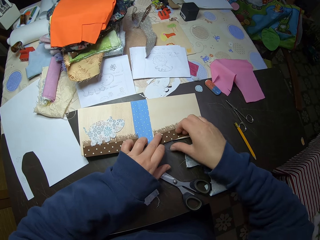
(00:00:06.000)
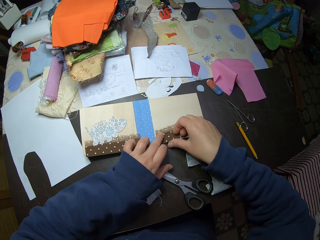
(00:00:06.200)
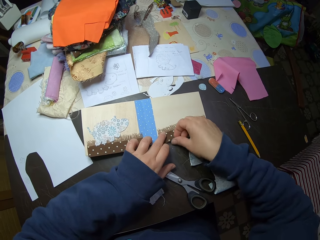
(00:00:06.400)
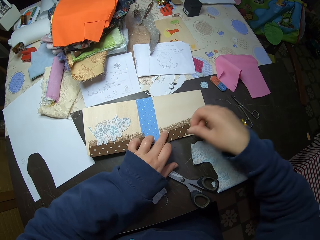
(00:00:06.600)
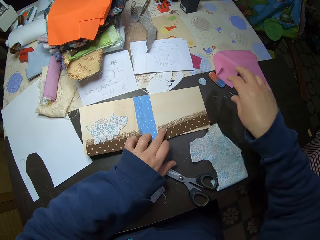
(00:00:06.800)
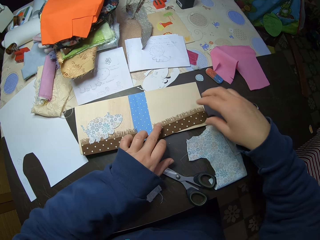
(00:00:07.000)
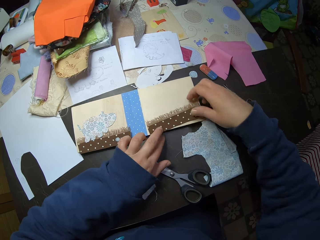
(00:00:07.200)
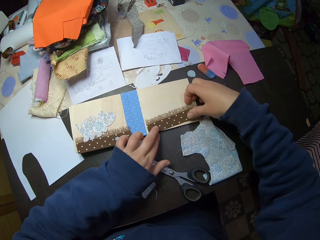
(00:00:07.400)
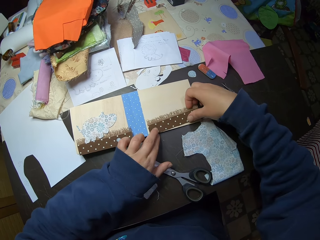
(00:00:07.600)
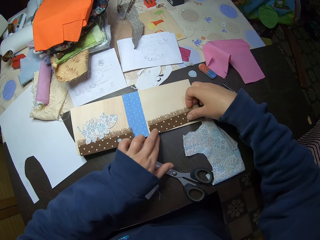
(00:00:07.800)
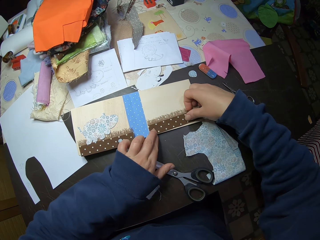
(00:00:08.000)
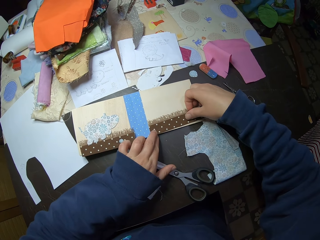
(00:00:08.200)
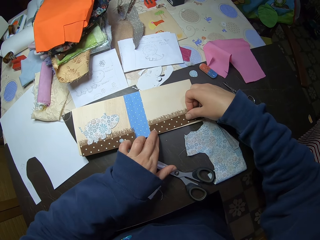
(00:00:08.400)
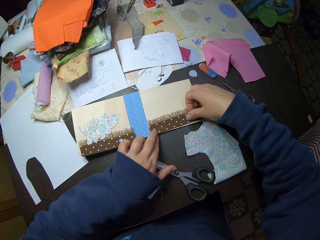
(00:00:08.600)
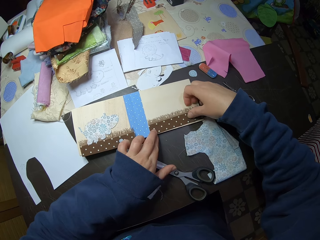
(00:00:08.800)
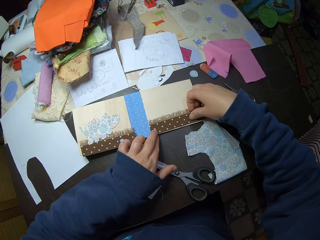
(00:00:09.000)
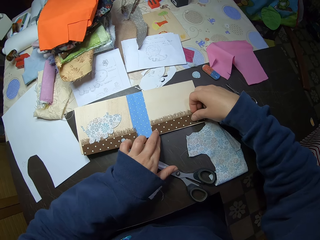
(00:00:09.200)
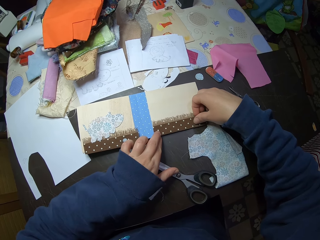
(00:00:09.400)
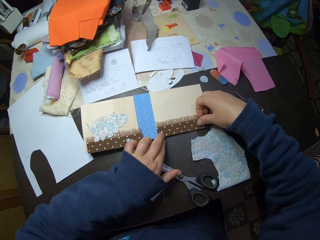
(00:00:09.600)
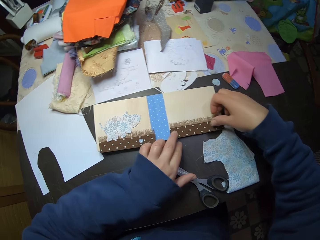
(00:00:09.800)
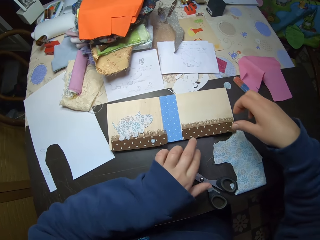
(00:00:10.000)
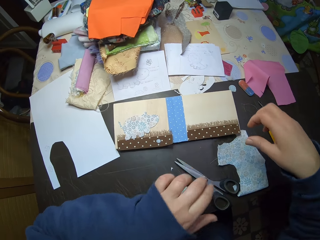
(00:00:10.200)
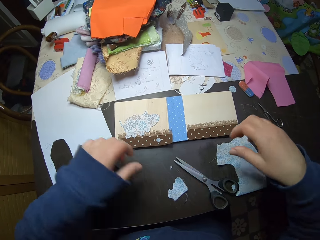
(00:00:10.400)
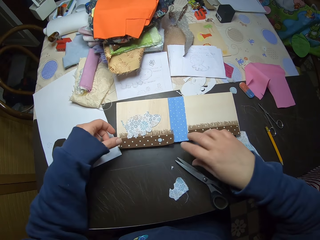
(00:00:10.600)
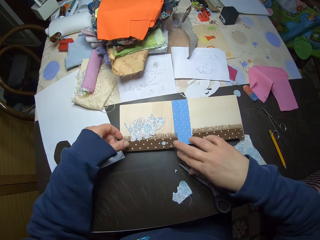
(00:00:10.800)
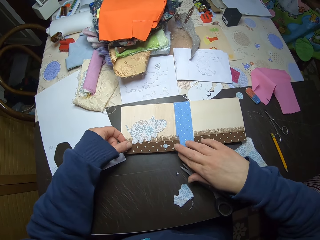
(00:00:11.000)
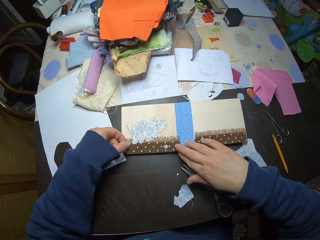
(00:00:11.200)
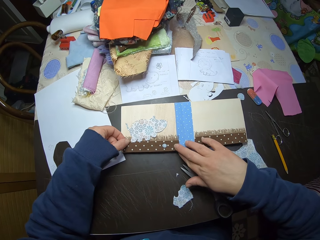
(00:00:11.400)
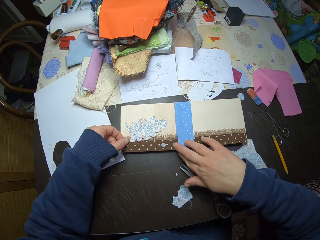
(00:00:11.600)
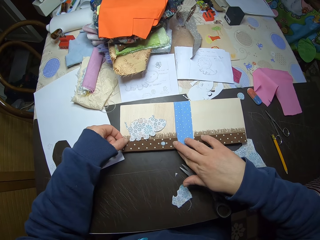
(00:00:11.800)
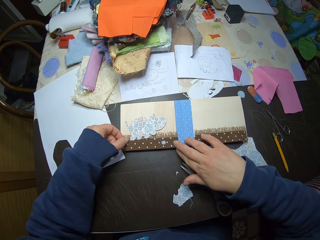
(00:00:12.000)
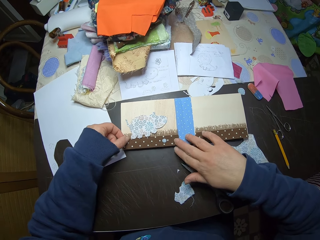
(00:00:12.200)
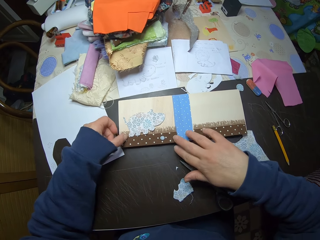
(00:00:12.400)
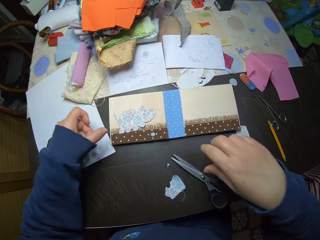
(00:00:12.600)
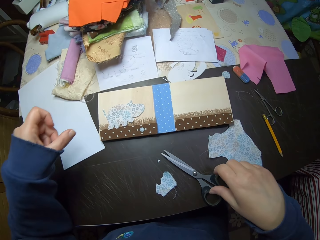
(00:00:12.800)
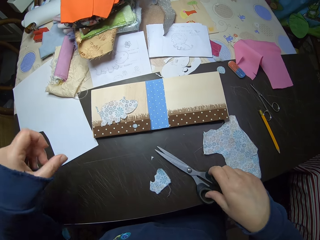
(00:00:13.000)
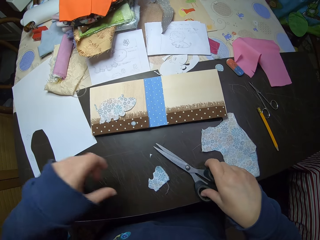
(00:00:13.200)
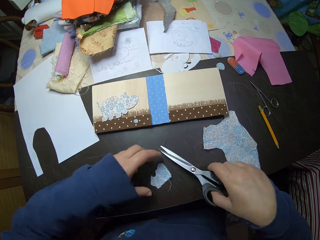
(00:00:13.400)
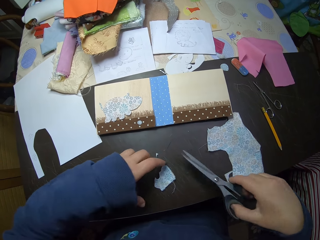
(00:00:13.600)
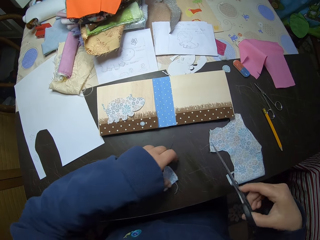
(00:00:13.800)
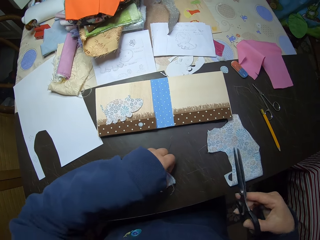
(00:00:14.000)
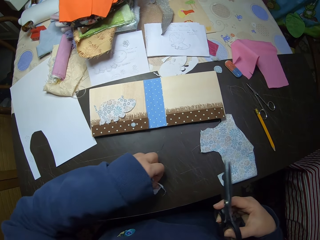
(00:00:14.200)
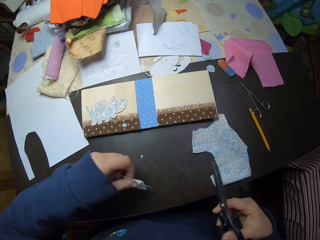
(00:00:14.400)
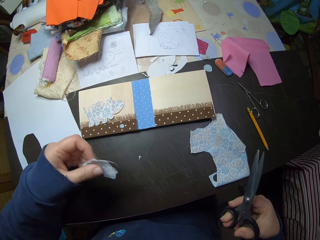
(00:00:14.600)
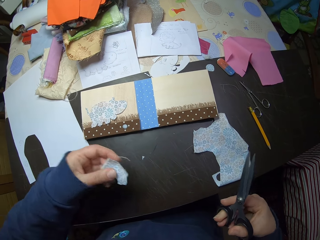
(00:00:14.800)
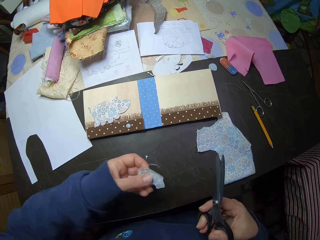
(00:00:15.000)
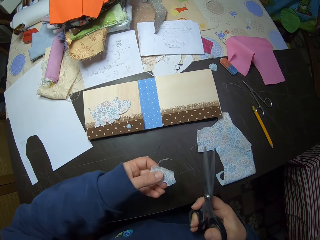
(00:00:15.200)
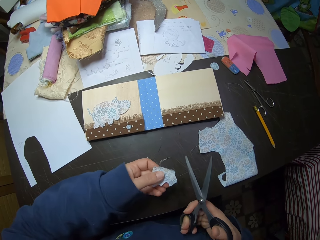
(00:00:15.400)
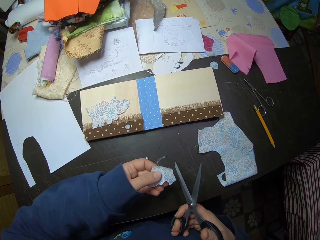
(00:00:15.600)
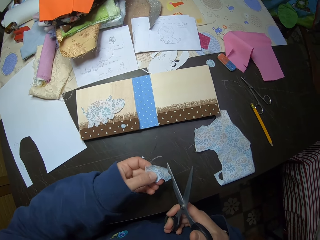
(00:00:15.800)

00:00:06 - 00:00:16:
The camera wearer touches the manilla paper on the desk. He removes strings from a cloth on the manilla paper. He adjusts the piece of cloth on the manilla paper. He adjusts the brown material with his hands. He picks up the scissors with his right hand. He picks up the cloth with his left hand.

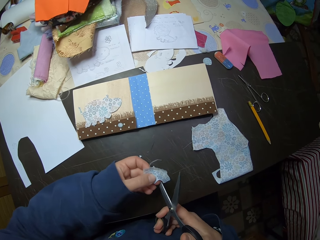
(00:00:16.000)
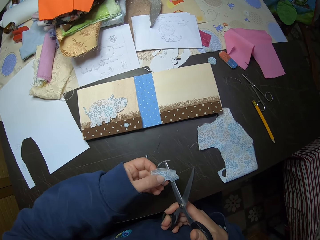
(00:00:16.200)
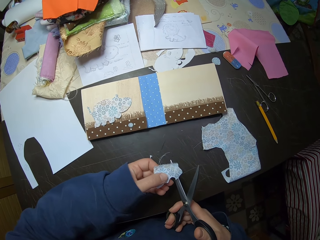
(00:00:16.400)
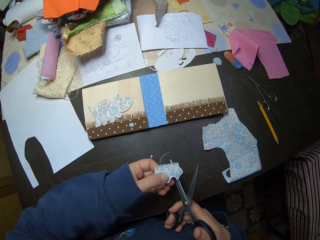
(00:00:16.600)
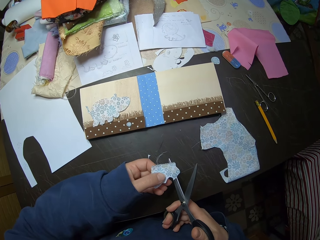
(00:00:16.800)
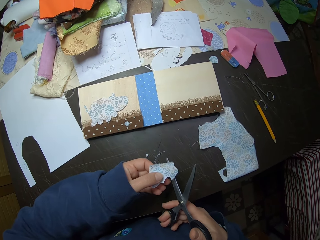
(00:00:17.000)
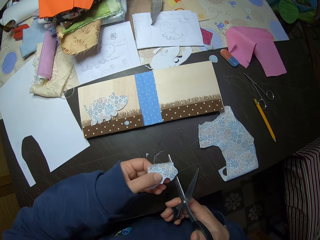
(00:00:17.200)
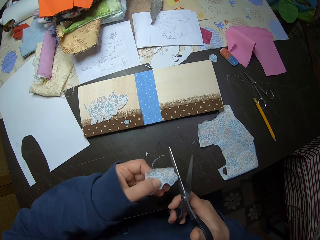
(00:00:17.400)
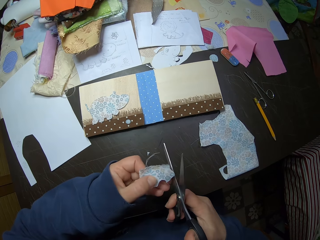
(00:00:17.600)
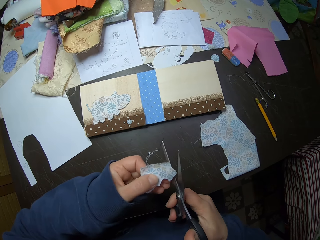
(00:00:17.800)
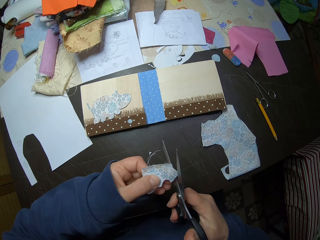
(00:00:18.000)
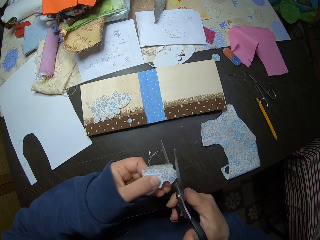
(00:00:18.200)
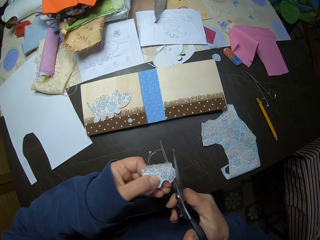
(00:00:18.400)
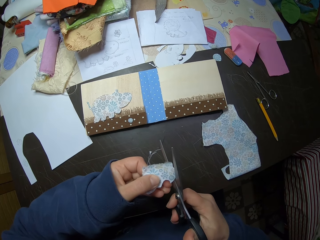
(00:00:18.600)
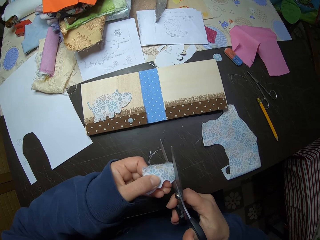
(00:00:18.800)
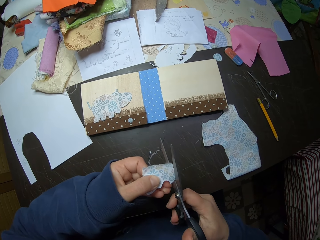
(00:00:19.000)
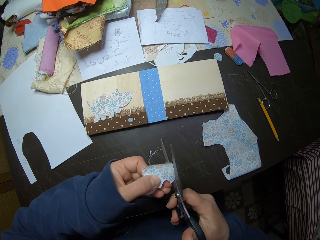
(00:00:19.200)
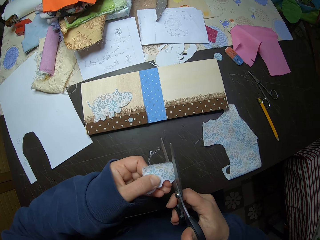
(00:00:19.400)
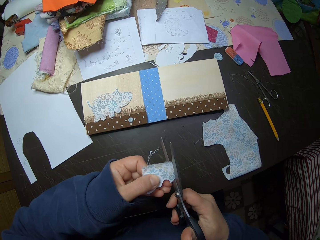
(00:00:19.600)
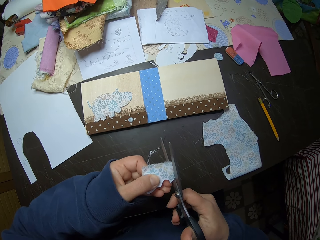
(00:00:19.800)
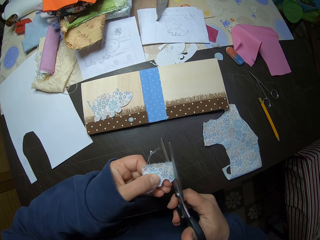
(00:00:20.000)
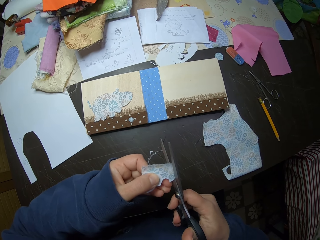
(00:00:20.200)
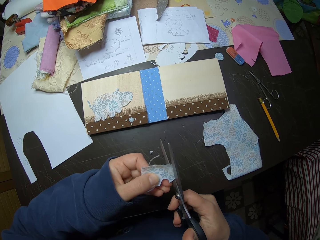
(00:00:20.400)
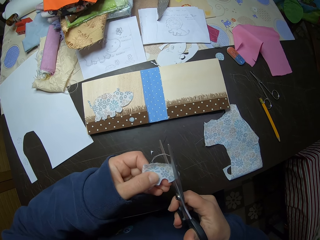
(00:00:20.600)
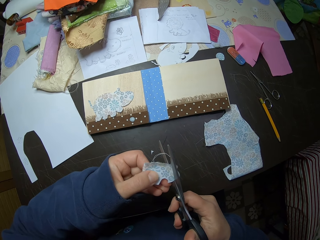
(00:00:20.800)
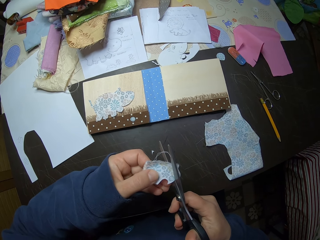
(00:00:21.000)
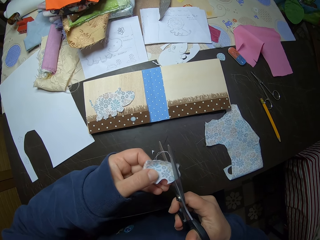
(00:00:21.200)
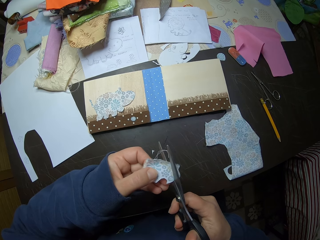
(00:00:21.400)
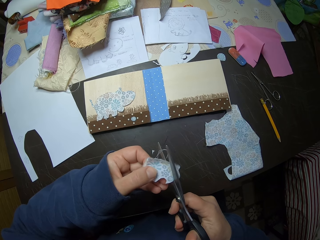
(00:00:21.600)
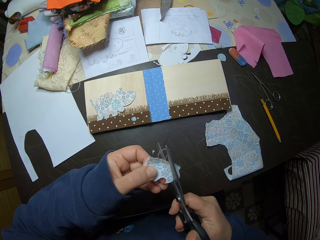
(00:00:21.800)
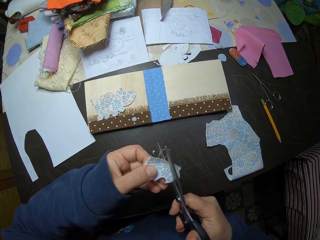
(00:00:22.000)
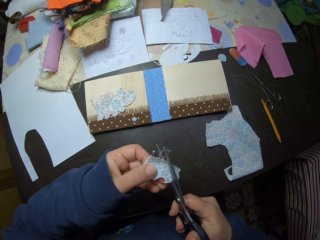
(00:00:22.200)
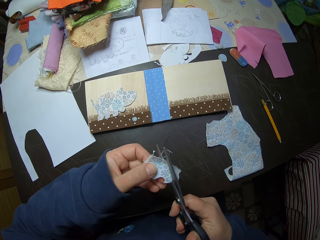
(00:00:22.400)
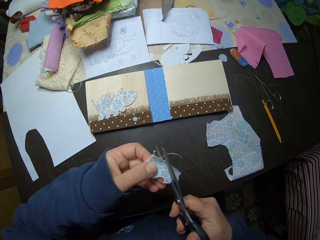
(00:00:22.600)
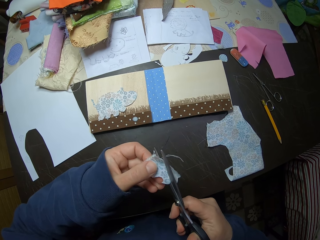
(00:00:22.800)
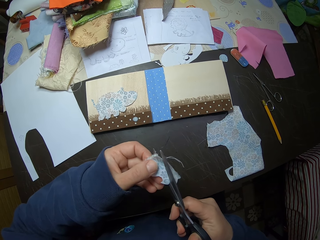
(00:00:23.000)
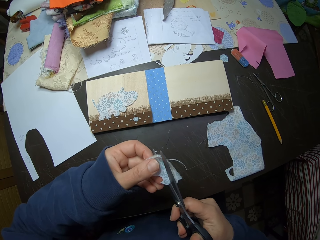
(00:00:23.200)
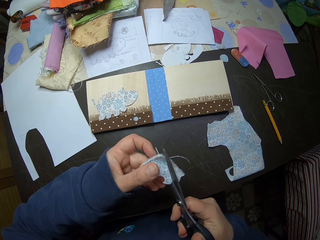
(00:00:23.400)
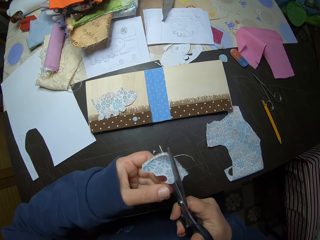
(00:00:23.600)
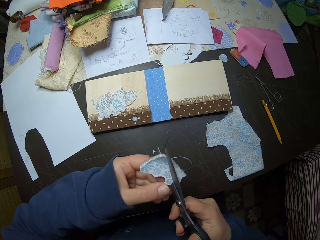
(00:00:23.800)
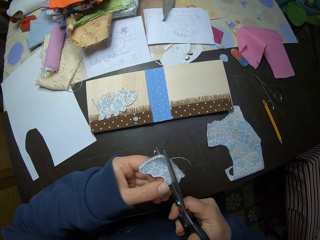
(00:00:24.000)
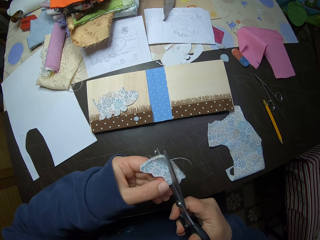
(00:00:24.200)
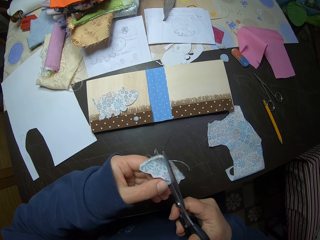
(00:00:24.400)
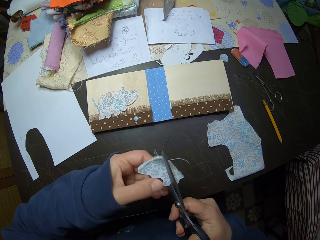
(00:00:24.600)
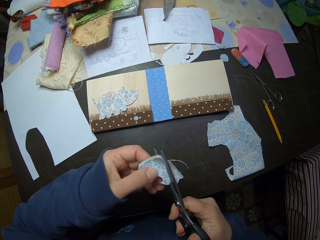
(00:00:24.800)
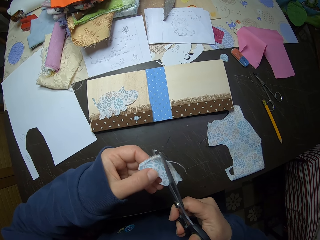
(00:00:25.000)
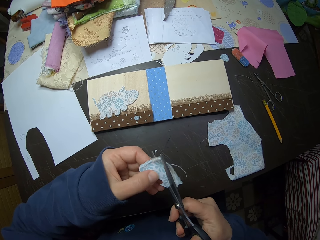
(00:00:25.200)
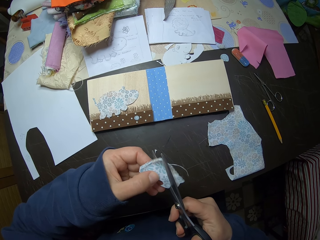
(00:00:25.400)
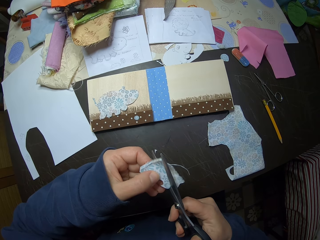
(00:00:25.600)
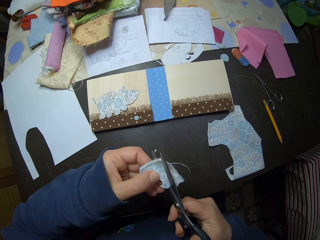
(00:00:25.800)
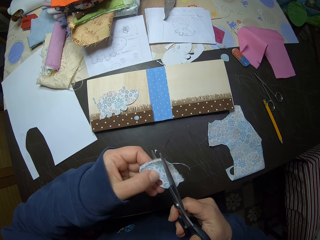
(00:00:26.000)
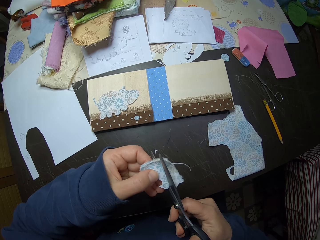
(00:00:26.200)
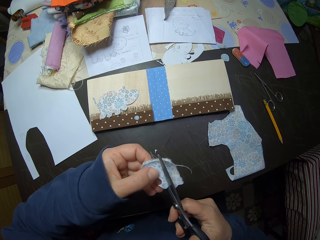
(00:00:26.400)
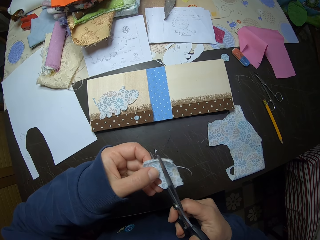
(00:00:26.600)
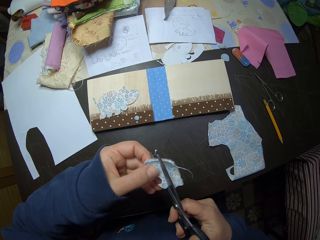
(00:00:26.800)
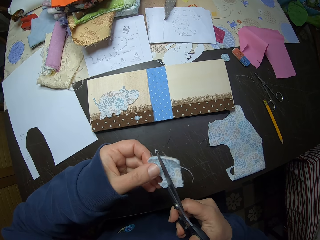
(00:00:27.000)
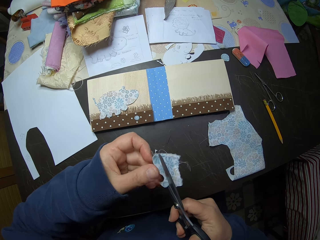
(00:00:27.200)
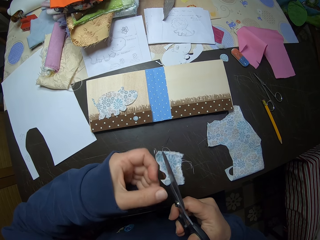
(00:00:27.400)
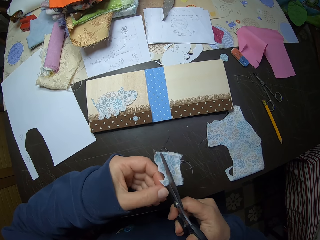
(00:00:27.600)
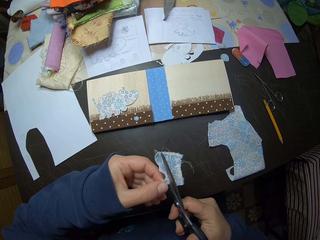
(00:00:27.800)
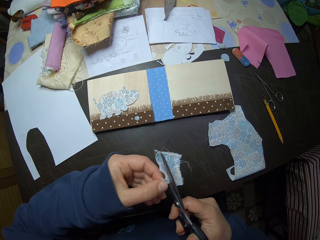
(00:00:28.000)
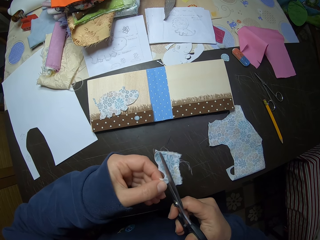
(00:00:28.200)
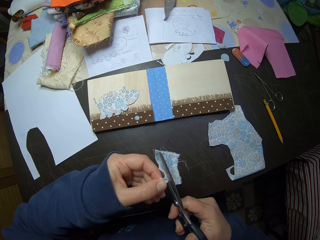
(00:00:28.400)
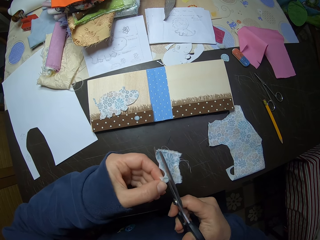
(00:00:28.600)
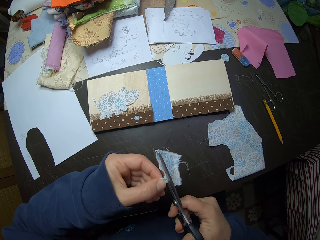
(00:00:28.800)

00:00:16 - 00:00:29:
The camera wearer cuts the piece of cloth. He cuts the cloth with the scissors. He adjusts the cloth with his left hand. He cuts the cloth with the scissors. He adjusts the cloth with his left hand.
